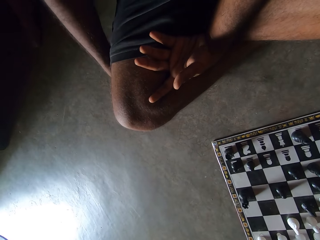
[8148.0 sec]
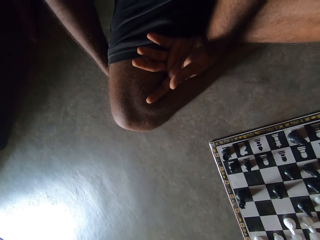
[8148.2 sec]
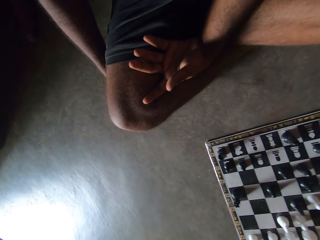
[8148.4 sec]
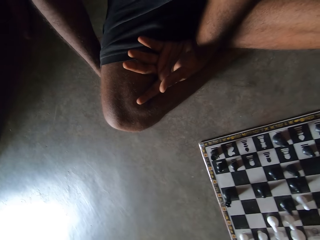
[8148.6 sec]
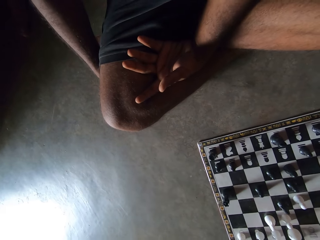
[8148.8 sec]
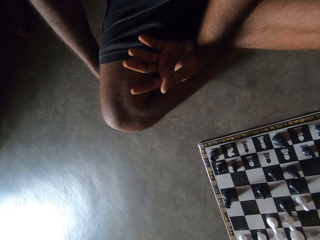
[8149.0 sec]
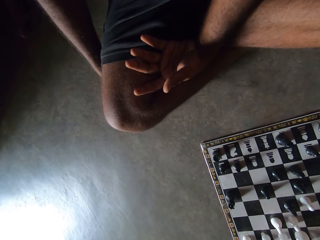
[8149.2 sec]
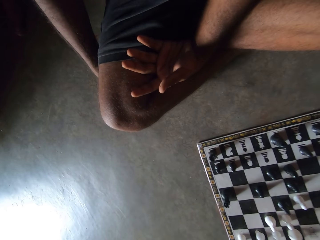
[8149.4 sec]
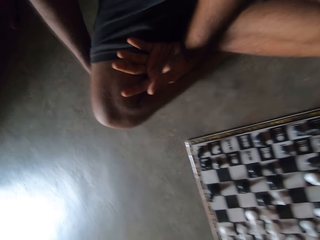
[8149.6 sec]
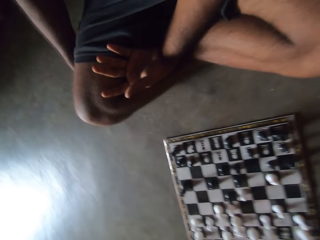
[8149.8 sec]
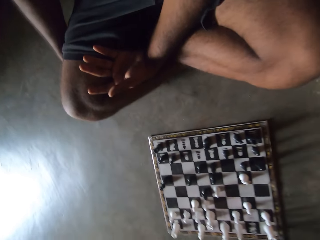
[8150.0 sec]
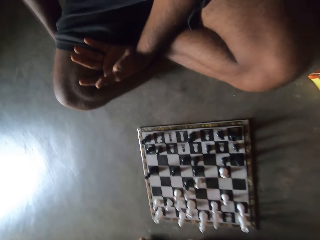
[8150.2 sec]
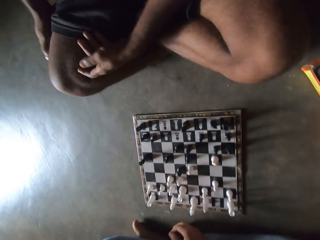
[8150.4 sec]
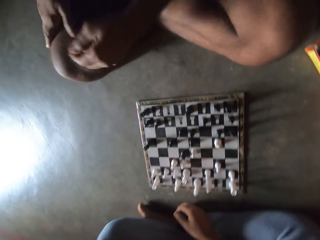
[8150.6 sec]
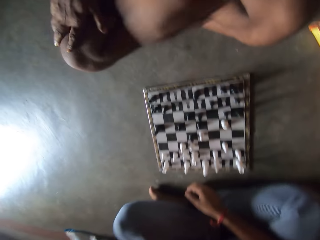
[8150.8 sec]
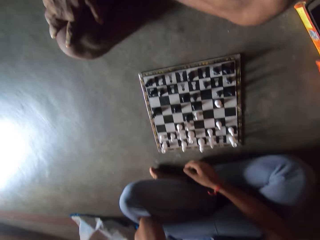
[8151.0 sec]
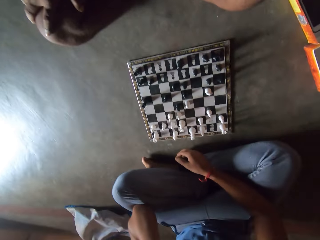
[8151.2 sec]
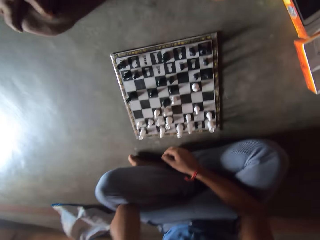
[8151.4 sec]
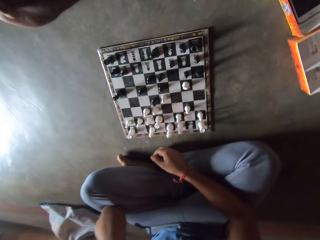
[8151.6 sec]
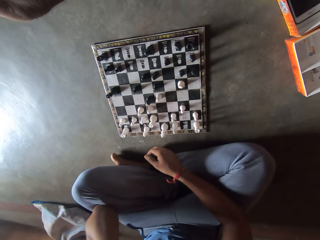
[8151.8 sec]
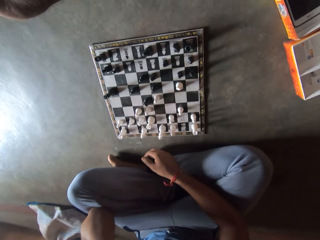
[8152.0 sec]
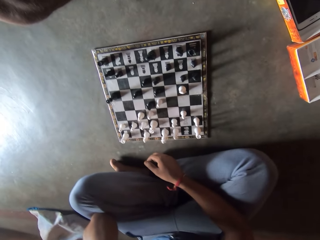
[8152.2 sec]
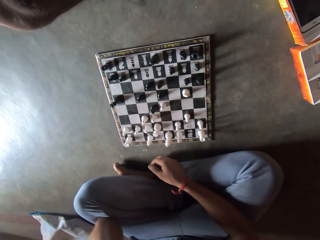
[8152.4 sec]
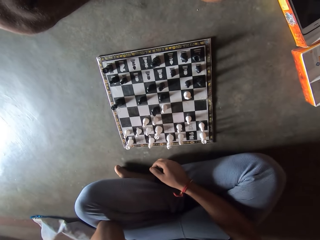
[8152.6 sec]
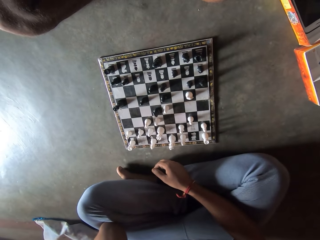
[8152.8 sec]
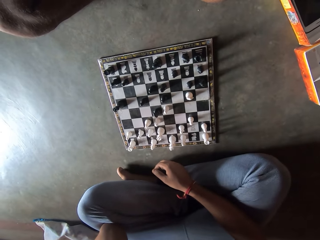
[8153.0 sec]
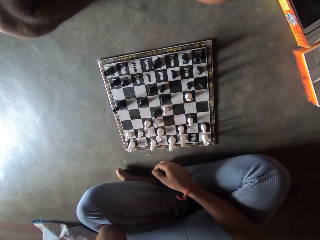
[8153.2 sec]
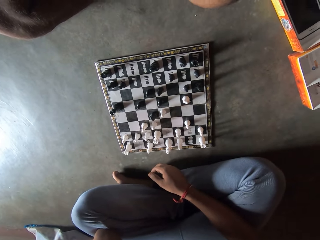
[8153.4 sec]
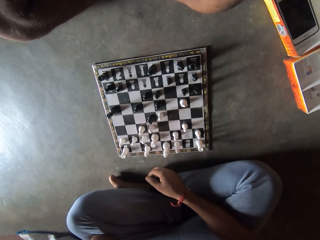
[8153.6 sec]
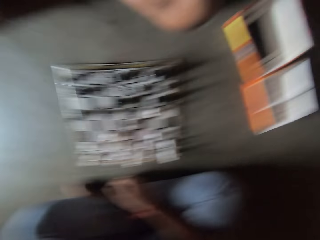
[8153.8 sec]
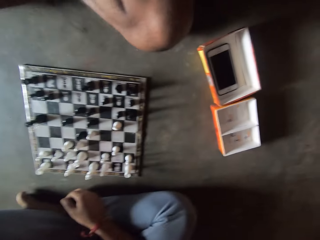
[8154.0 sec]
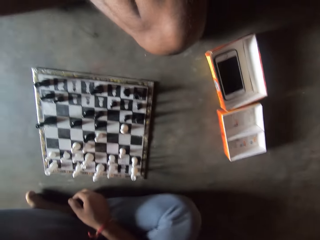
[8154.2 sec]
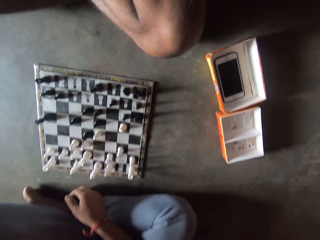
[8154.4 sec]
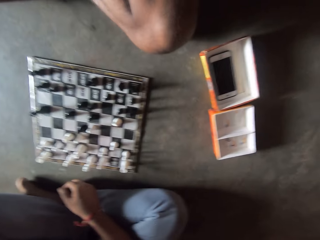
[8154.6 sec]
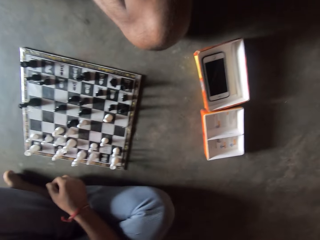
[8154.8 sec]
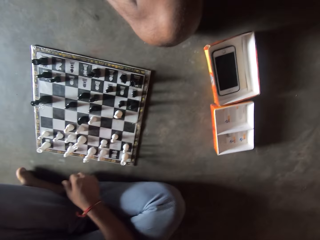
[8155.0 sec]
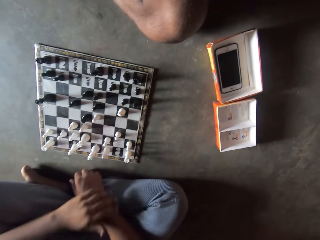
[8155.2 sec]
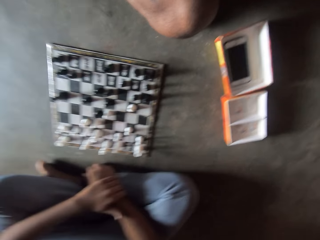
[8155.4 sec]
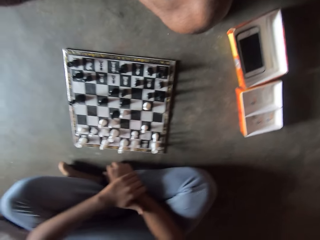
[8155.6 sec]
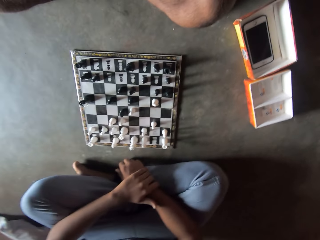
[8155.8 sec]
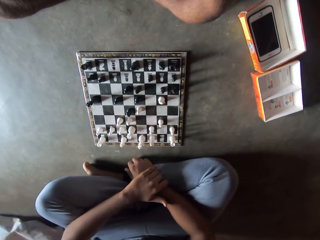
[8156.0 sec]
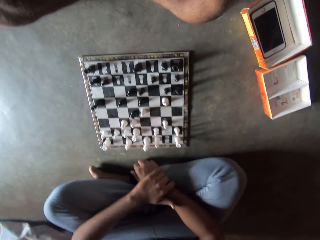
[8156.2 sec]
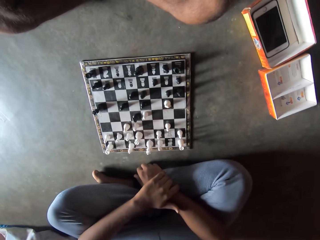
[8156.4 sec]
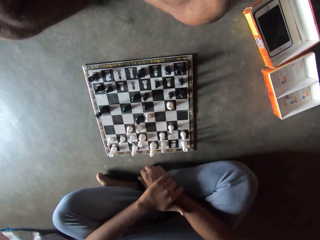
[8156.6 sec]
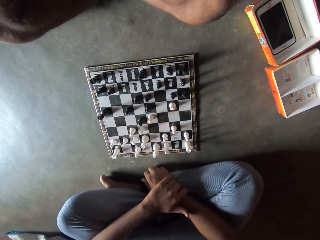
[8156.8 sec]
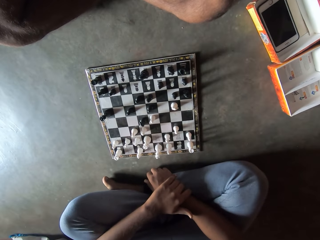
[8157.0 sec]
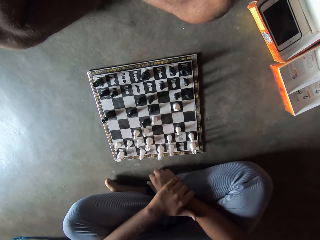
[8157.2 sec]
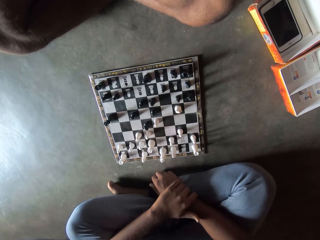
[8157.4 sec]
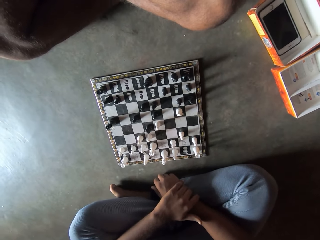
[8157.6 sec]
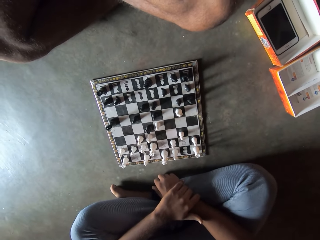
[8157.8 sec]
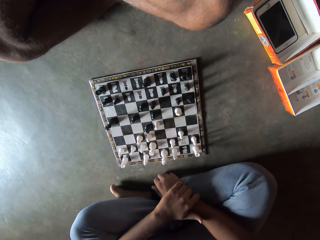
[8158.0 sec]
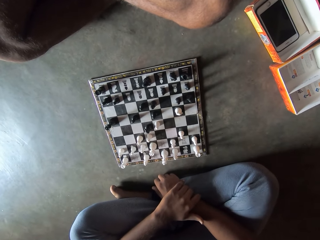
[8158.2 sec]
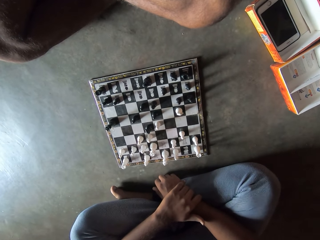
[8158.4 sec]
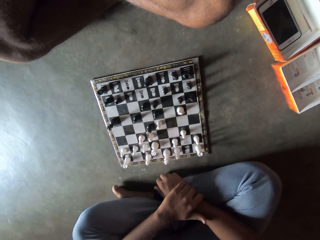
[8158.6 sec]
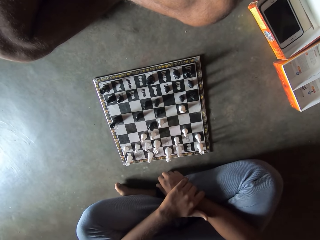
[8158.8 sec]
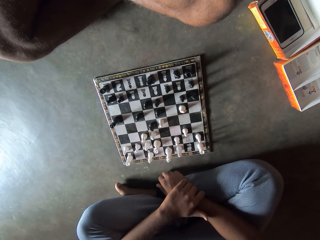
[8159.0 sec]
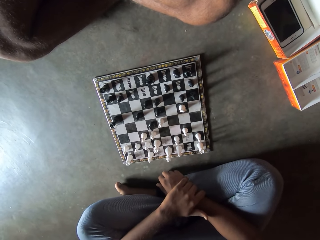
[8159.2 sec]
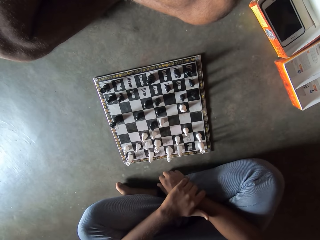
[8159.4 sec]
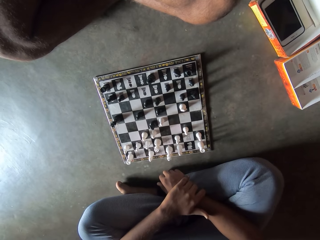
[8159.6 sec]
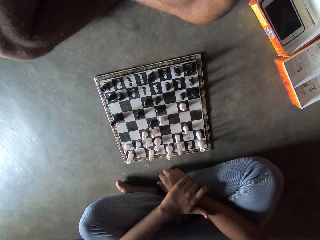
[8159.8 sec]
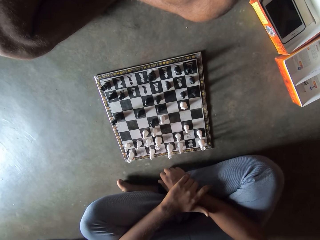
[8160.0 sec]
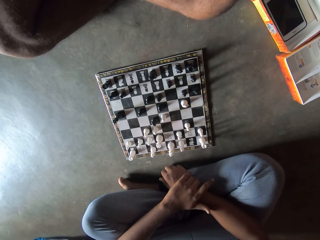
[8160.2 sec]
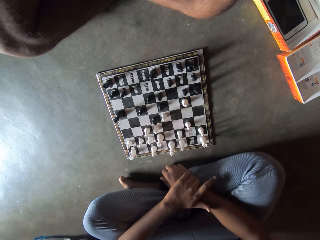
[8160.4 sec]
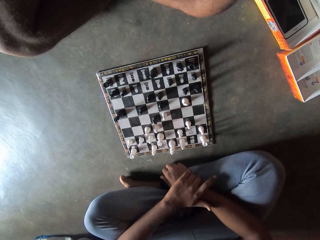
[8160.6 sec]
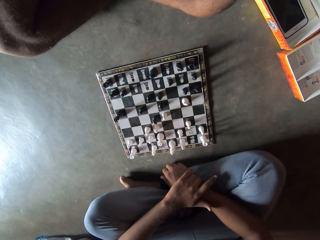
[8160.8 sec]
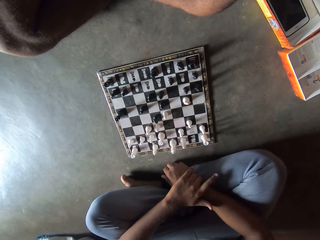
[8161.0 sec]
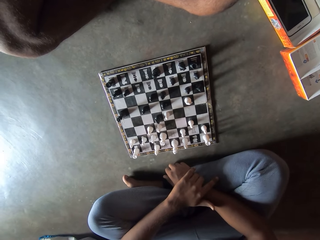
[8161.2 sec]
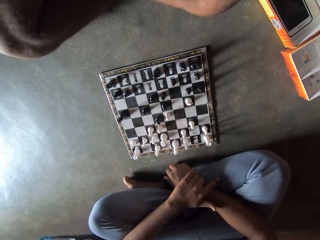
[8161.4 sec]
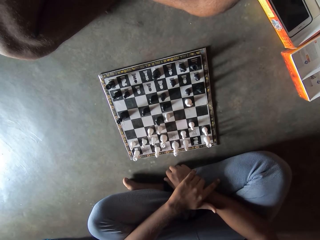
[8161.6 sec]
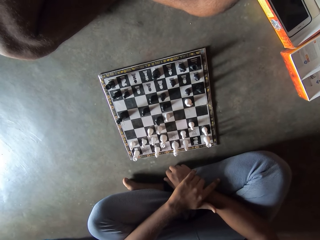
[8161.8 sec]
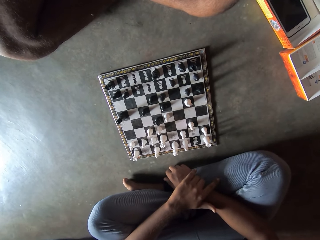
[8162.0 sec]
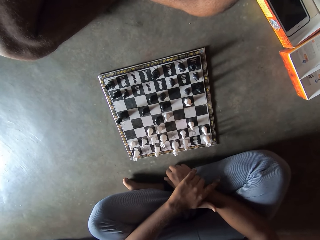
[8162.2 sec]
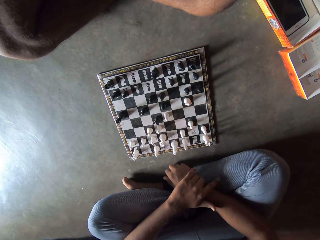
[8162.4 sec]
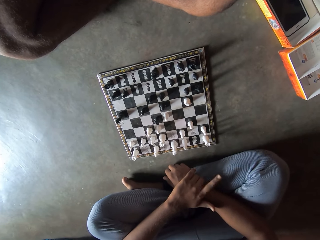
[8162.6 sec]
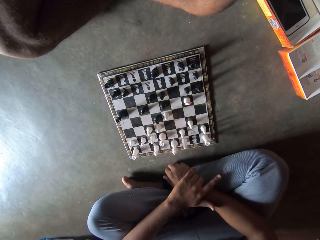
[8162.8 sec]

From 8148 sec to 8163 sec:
A man interacts with another man. The camera wearer looks at the chessboard. He taps his left index finger.

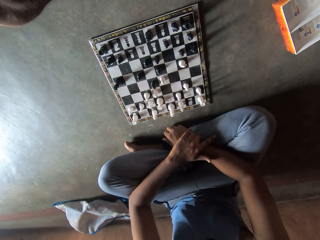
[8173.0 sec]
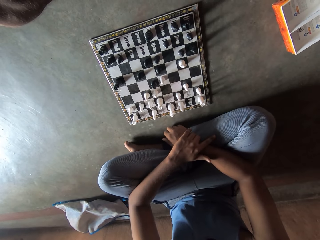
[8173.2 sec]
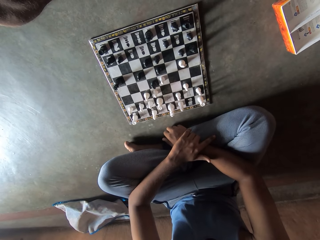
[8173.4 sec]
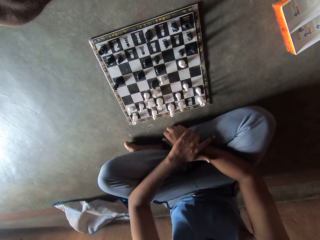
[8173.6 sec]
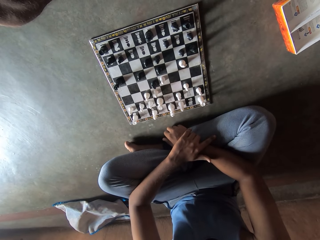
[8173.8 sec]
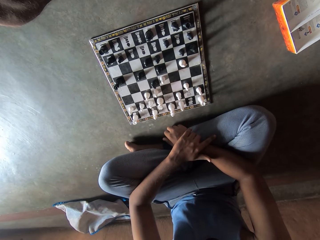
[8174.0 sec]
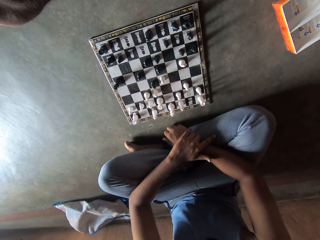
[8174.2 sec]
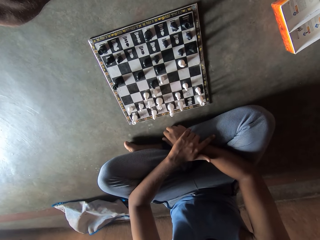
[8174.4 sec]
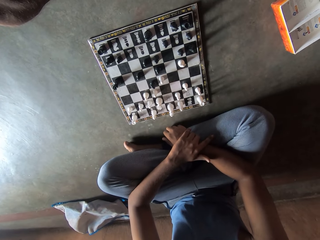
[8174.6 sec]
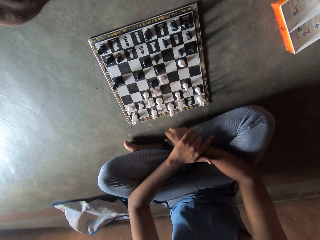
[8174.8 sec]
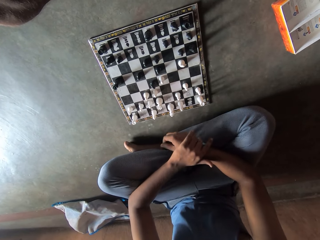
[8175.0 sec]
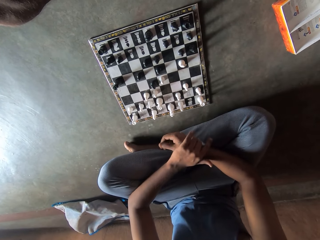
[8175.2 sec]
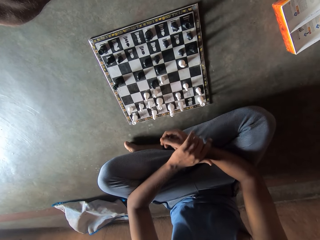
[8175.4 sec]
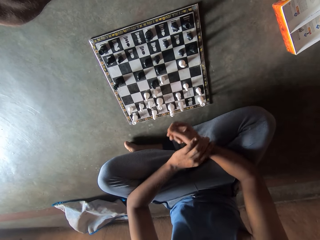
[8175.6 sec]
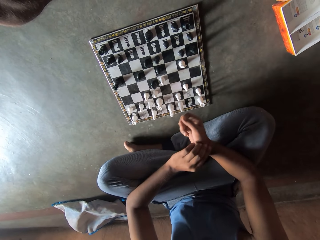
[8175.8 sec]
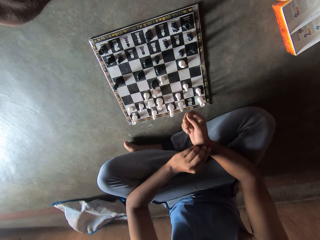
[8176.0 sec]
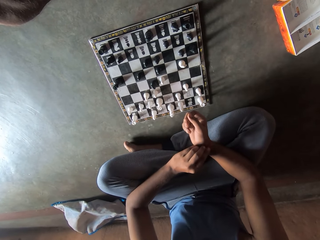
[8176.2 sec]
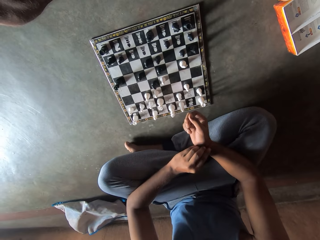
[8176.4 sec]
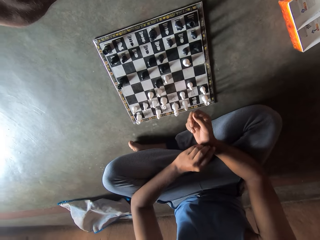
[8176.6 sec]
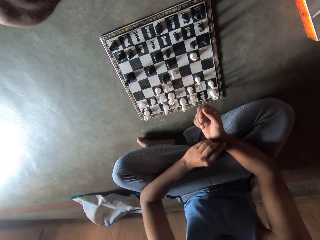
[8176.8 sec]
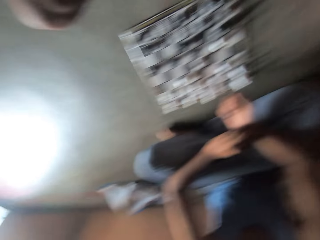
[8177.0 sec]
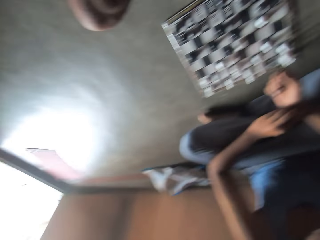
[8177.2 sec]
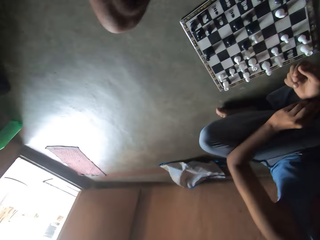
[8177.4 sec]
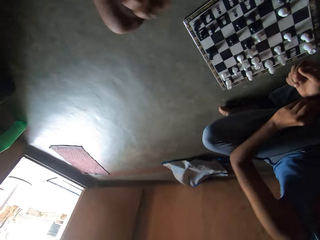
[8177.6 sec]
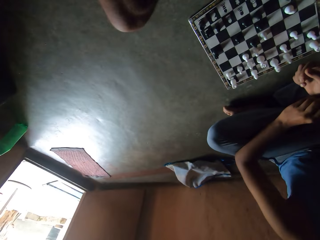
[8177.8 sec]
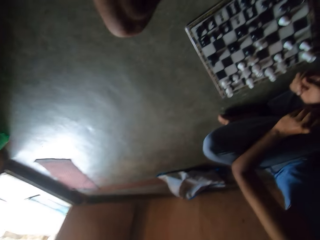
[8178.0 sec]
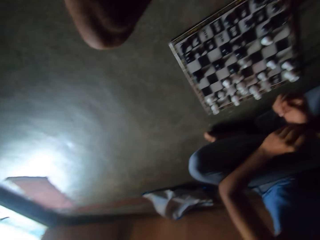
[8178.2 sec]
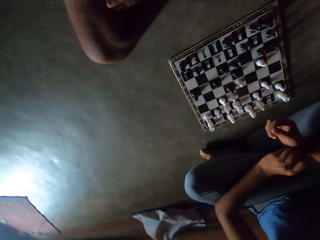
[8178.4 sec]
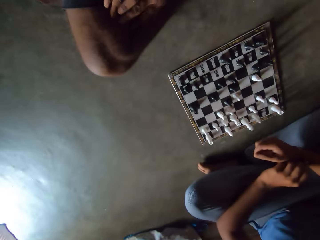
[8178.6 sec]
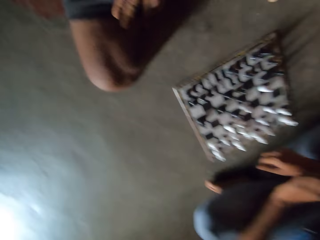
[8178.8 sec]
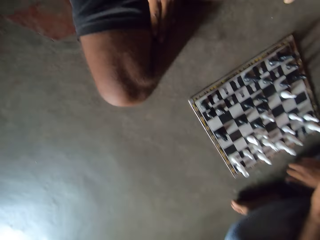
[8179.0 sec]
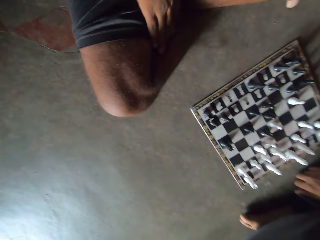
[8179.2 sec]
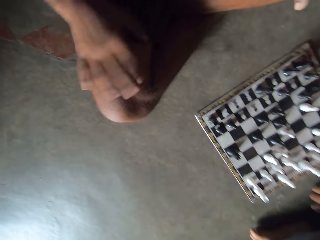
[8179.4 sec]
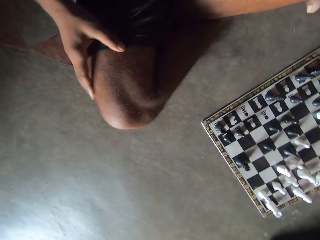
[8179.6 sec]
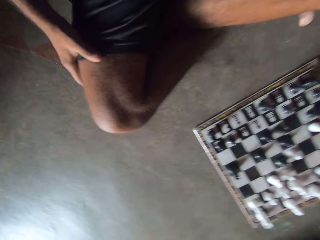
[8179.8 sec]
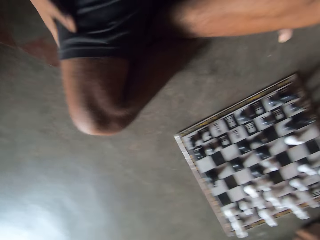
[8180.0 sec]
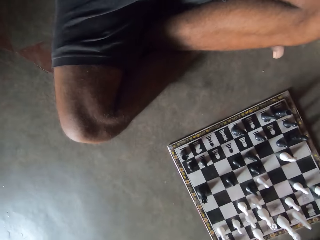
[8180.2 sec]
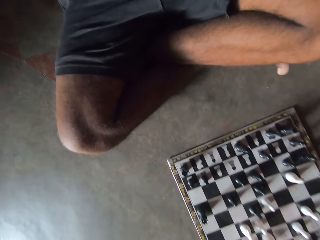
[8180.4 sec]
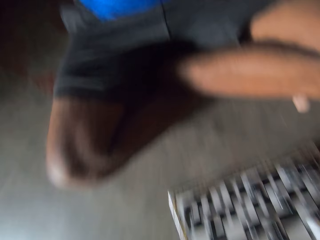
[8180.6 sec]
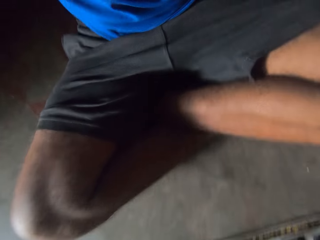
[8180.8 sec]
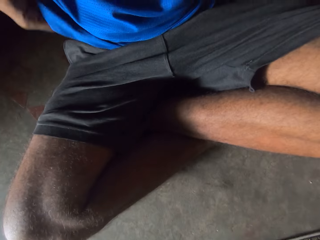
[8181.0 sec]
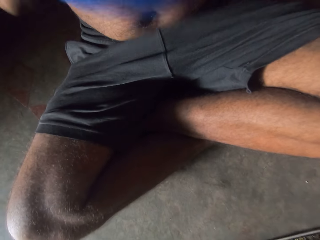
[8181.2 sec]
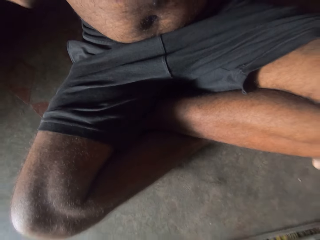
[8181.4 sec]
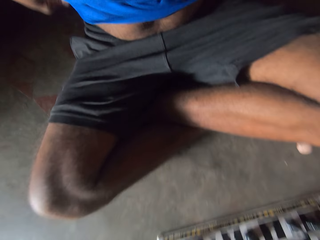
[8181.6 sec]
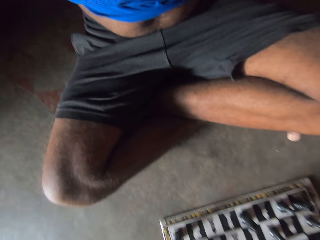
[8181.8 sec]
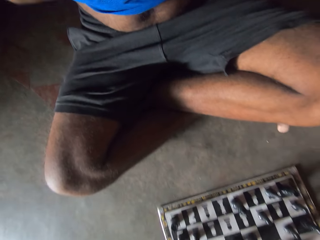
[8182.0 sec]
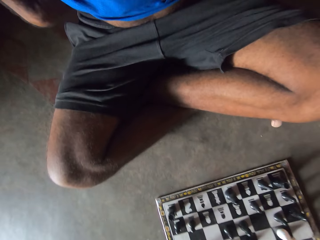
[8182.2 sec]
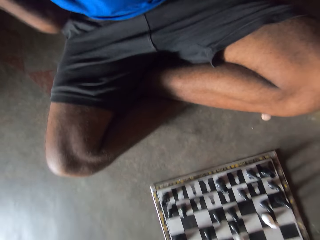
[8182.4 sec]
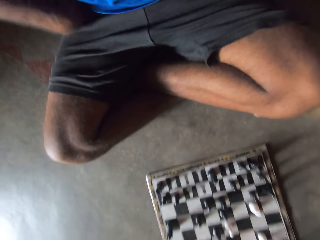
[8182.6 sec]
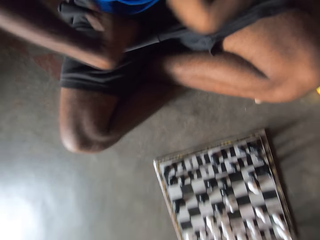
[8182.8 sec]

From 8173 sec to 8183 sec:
A man interacts with another man. The camera wearer touches his right wrist with his left hand. He moves his head. The first man attempts pulling his shirt. The camera wearer looks at the first man.
